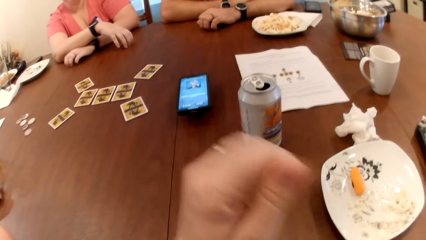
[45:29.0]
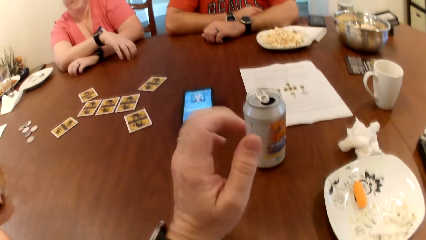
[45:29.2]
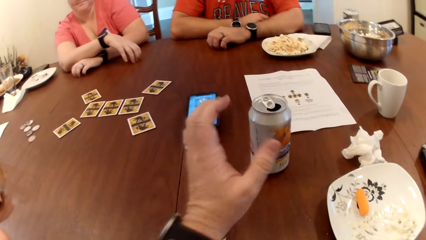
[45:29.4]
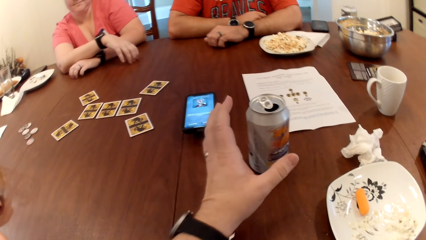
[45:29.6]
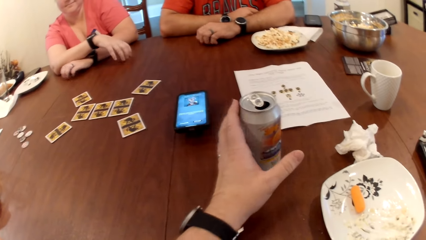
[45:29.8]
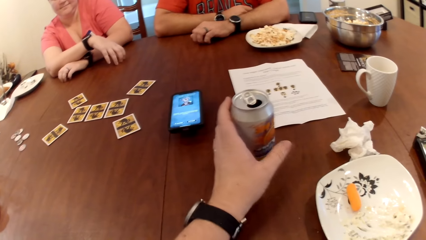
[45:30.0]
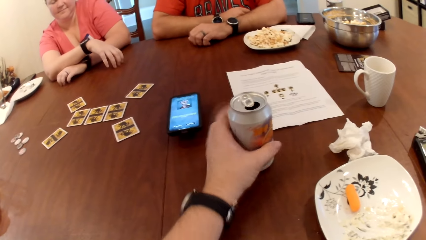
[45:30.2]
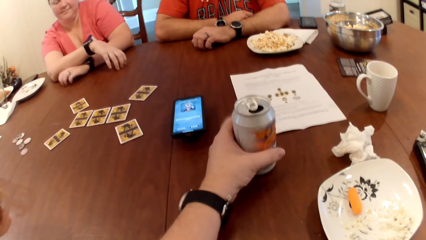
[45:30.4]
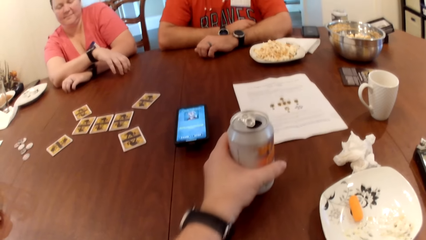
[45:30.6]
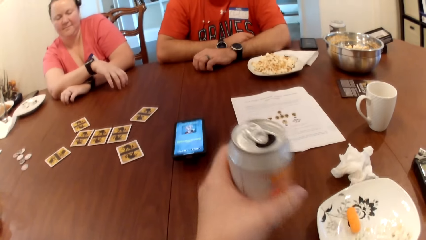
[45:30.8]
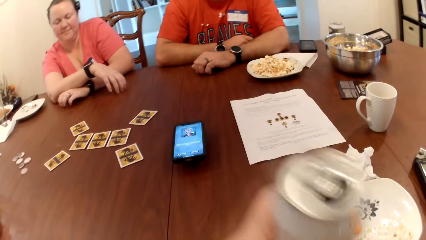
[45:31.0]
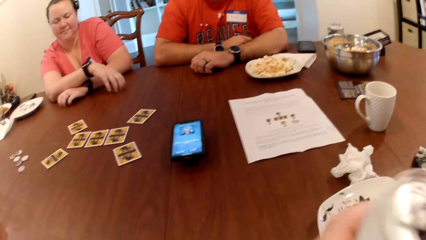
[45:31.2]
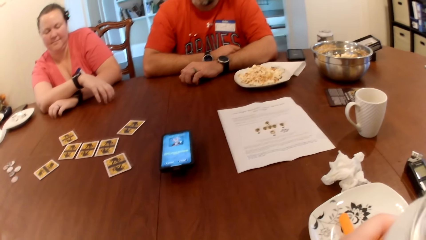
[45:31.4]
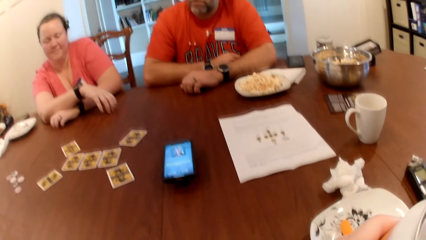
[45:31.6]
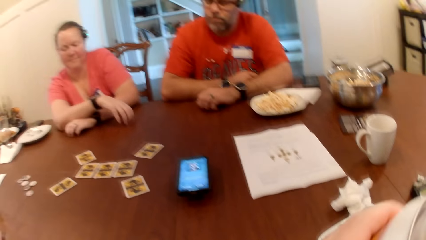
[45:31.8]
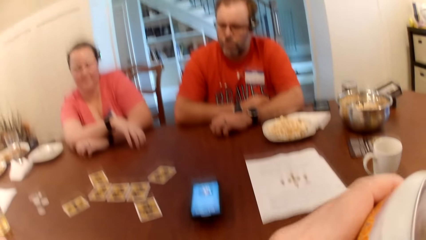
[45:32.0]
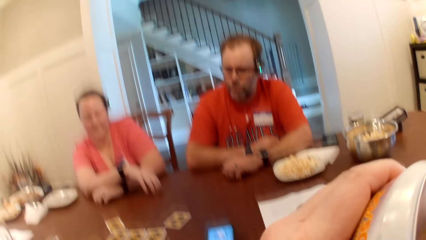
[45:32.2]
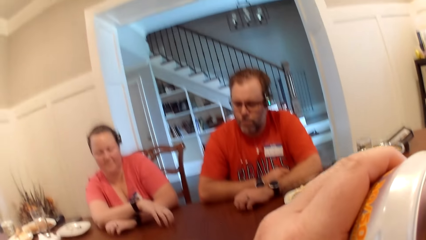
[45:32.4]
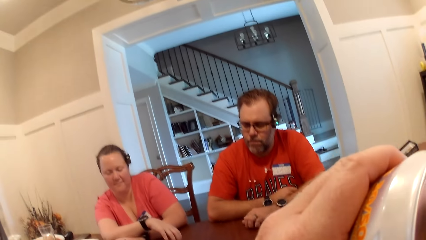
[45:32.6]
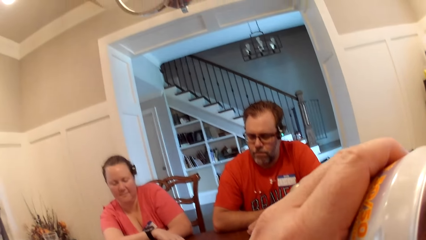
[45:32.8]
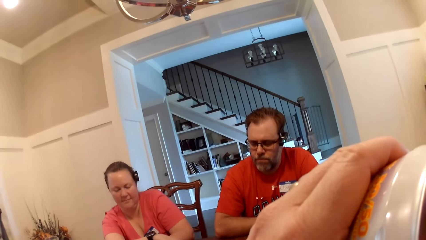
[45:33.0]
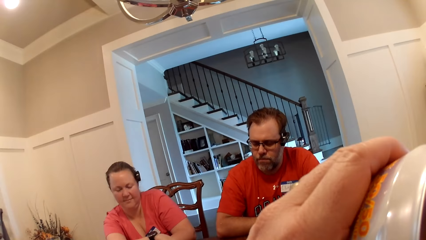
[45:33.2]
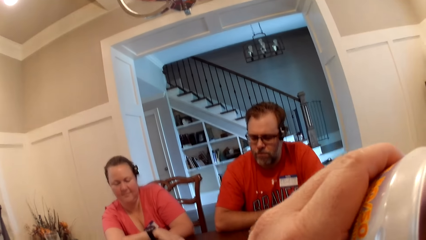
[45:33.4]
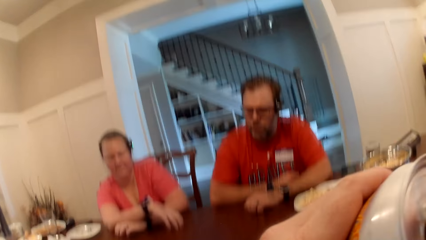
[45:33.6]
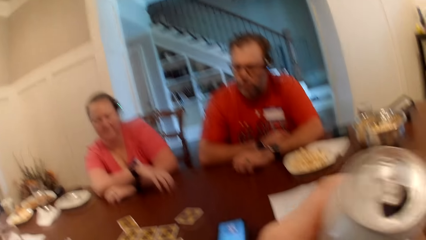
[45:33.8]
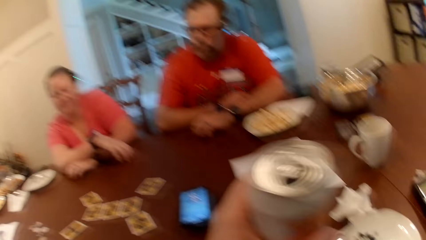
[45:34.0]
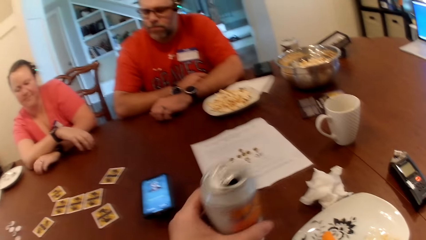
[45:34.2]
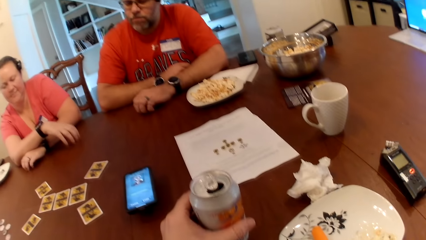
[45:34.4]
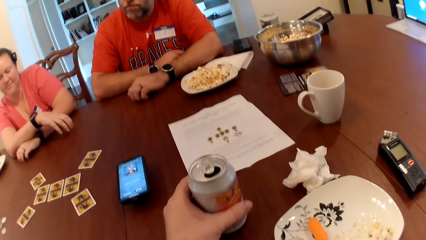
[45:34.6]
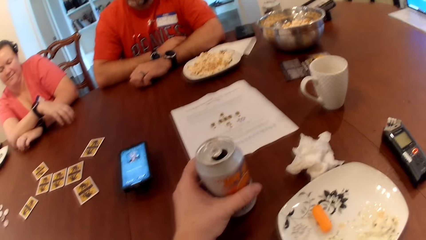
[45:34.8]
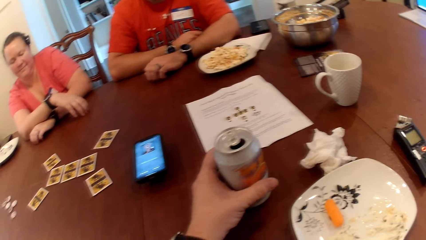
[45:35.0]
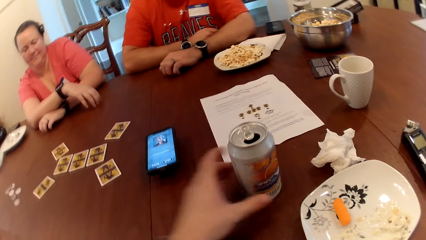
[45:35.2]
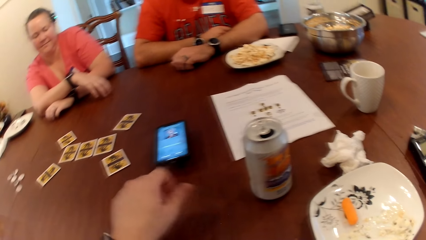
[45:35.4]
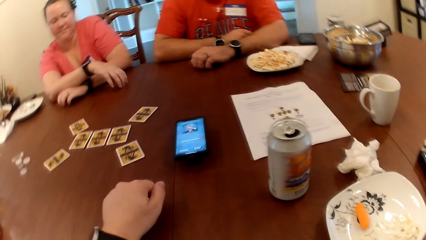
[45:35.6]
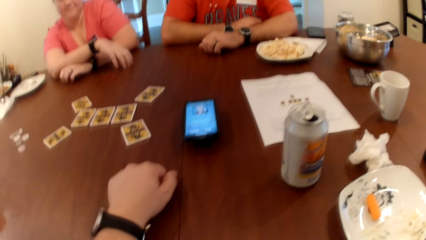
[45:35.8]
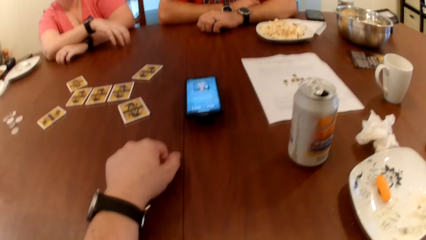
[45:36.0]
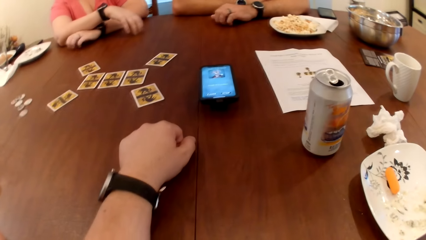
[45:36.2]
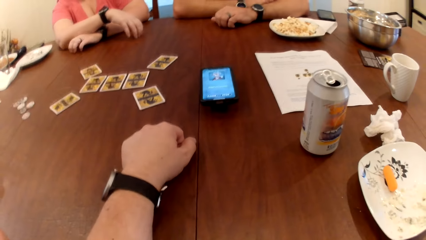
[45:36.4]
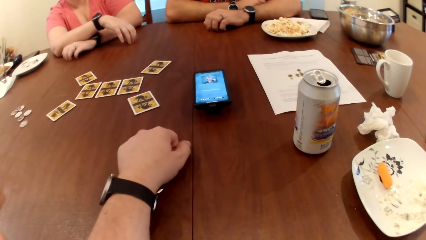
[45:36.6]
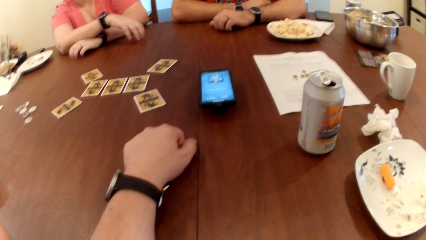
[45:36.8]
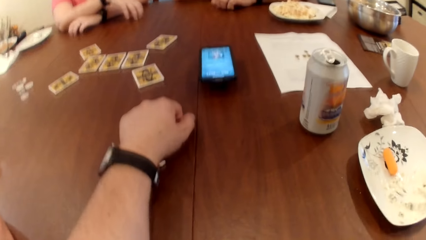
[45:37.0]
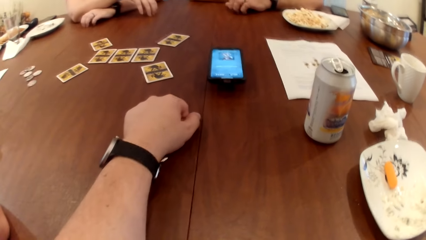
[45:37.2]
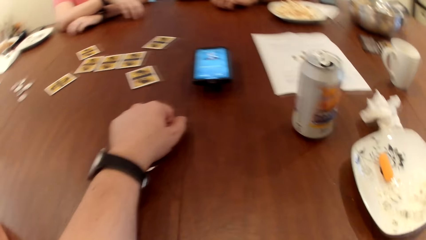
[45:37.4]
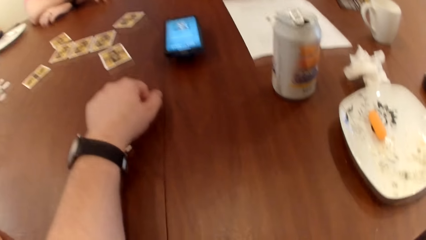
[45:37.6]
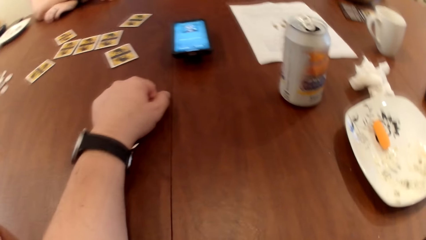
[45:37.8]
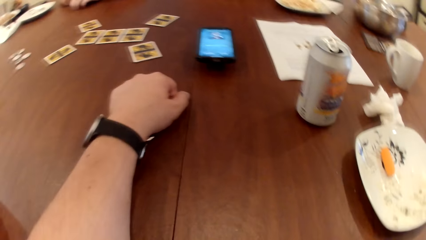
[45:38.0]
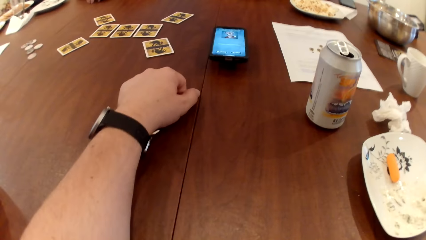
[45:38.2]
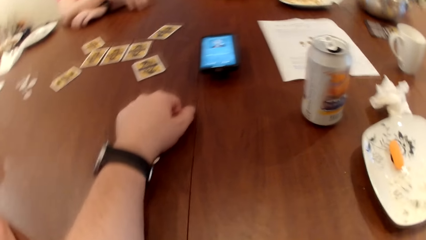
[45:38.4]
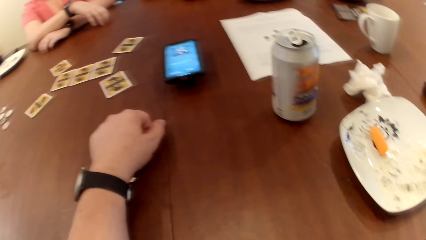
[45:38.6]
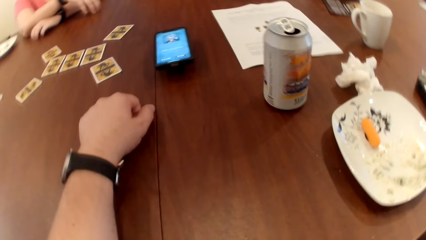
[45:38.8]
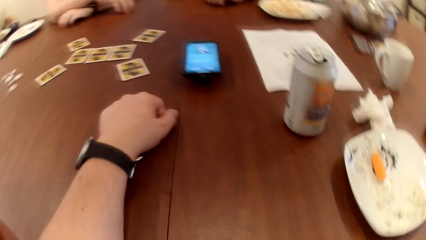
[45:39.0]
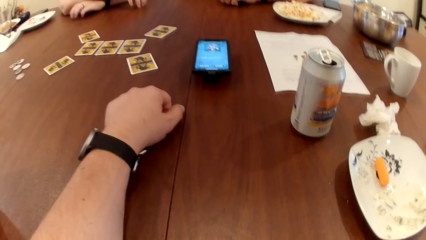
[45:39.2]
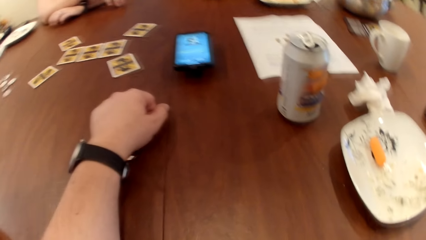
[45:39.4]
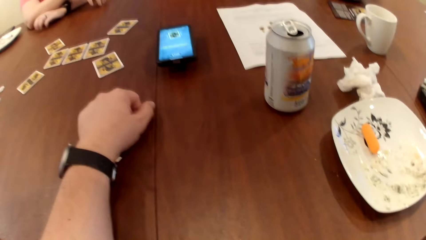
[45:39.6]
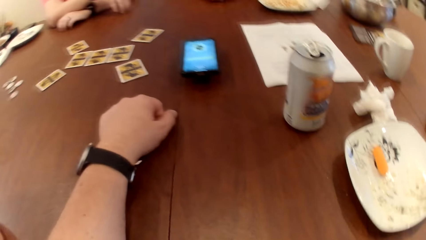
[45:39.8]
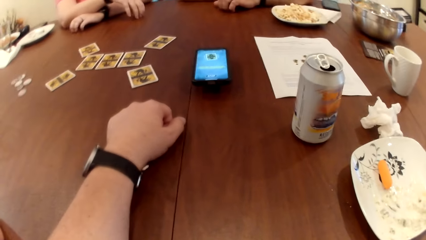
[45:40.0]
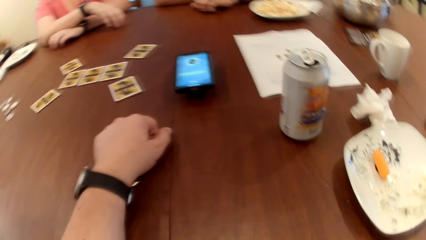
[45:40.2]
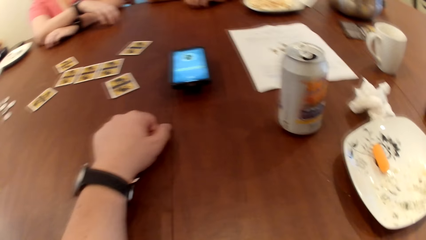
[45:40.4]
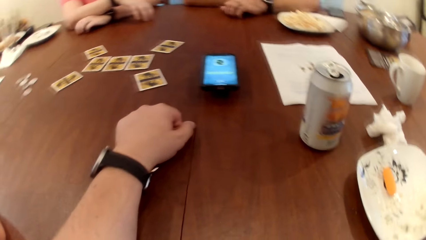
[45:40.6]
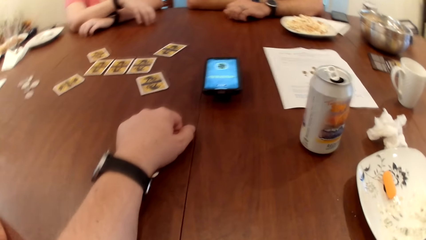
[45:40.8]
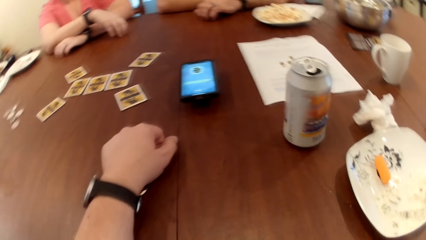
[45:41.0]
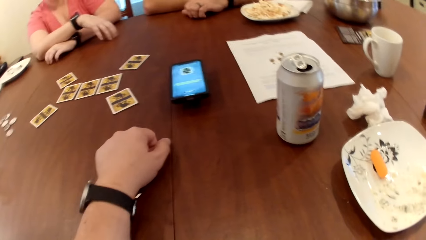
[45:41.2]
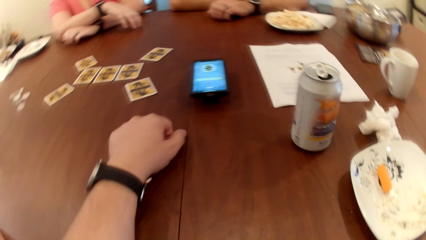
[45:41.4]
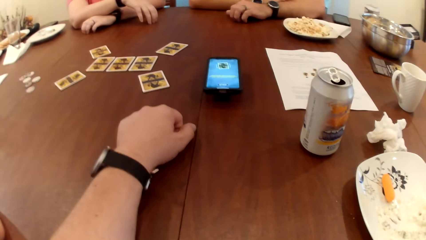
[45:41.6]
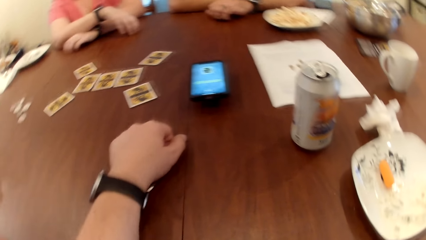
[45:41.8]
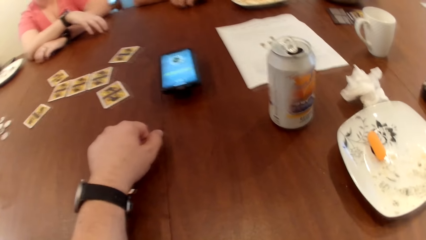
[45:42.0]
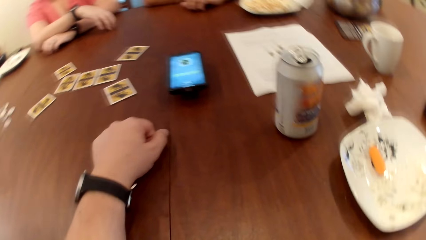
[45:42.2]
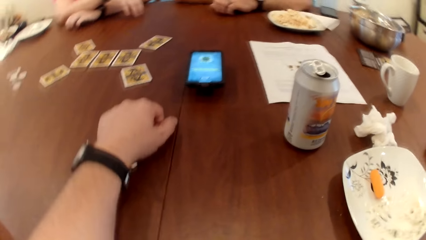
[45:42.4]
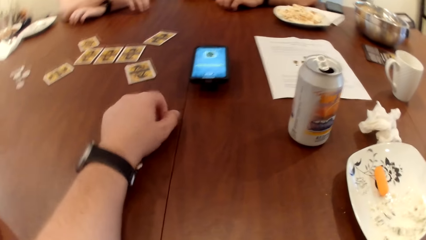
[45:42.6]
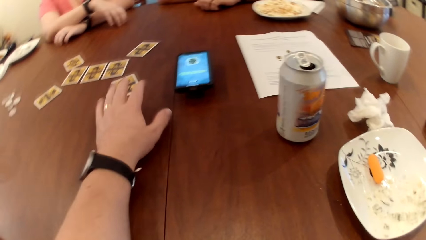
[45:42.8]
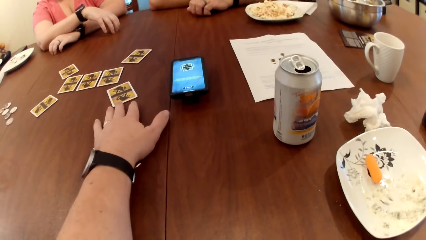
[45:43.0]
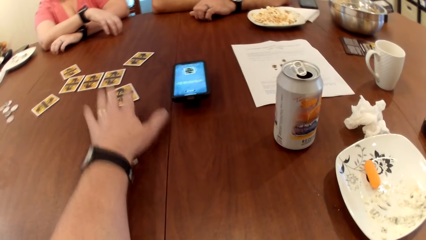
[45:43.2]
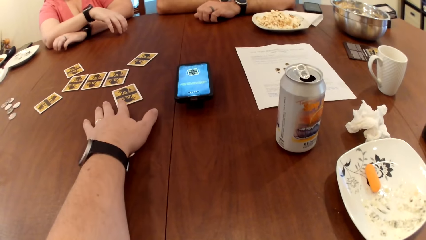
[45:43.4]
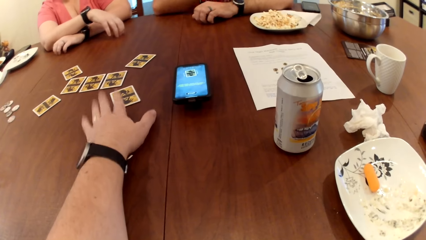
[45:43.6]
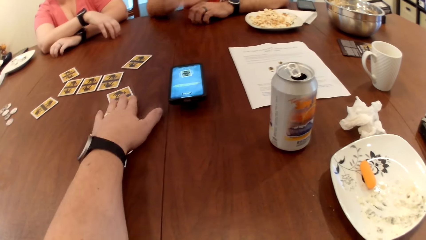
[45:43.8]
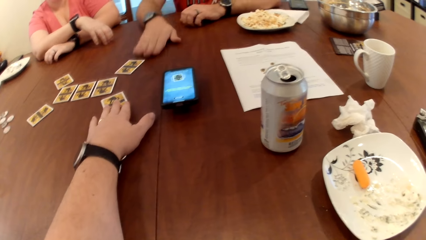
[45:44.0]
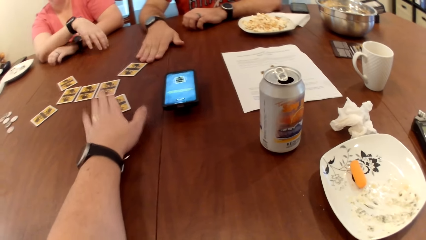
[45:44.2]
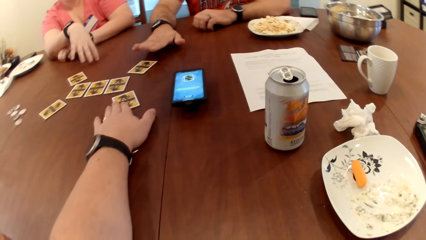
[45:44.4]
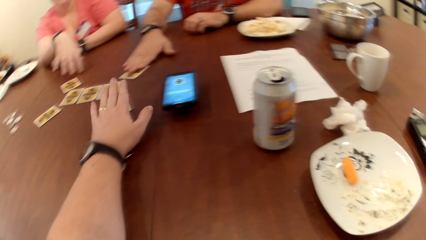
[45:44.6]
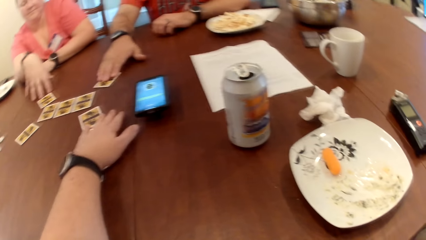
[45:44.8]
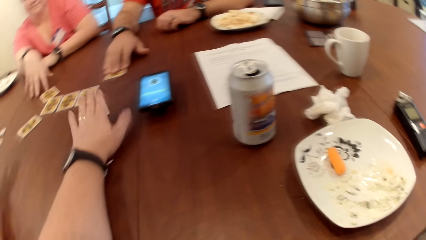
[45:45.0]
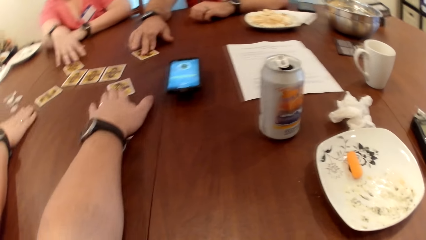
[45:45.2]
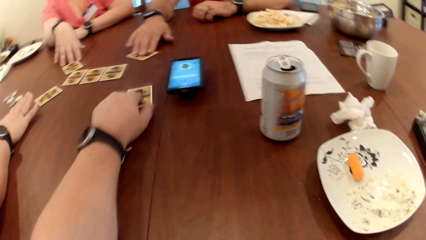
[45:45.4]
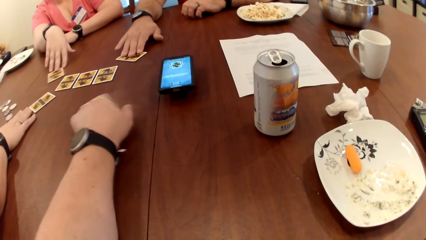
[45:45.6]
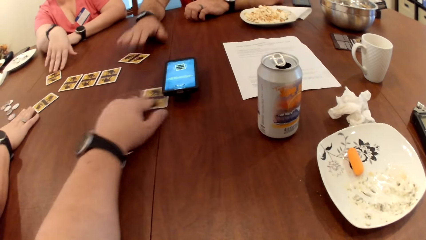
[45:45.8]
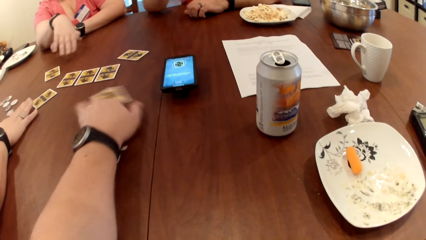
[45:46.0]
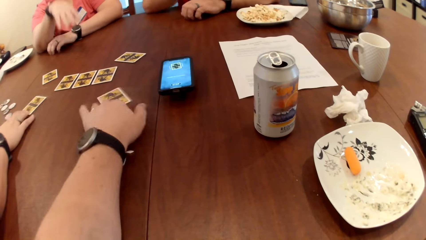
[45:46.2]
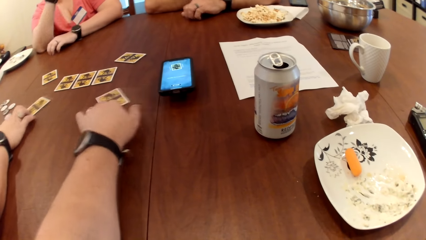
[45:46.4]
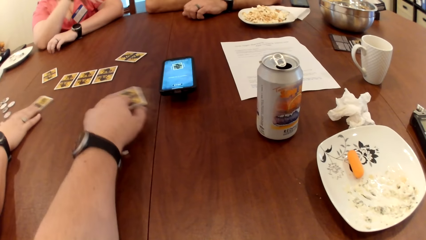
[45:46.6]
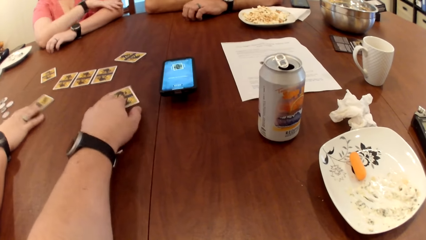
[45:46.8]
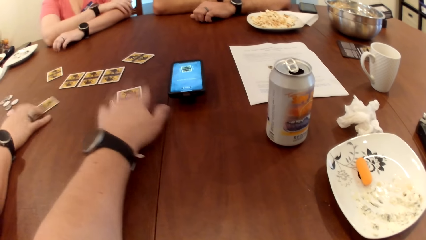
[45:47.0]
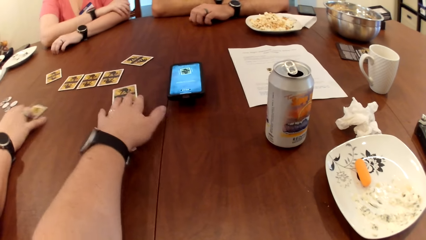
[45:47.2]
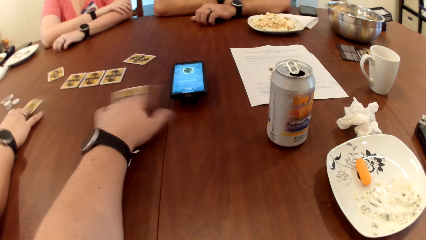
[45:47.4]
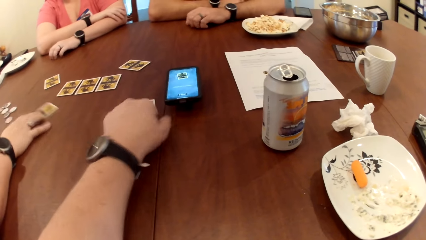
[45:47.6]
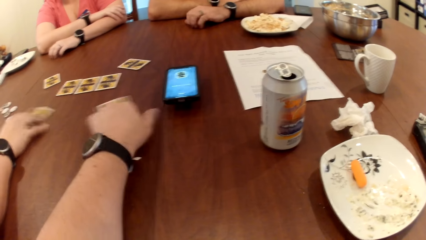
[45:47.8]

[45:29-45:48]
The camera wearer picks a can drink on the table with his left hand. He drinks the can drink in his left hand. He drops the can drink on the table with his left hand. He touches a card. The man moves the card around the table with his right hand. A woman moves the card around the table with her right hand. The camera wearer moves the card around the table with his left hand. The woman touches the card. Another woman moves the card around the table with her right hand.
